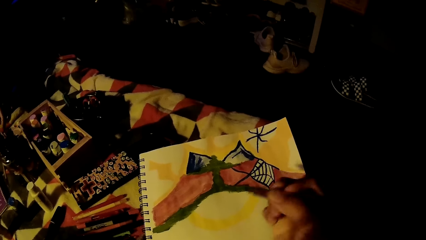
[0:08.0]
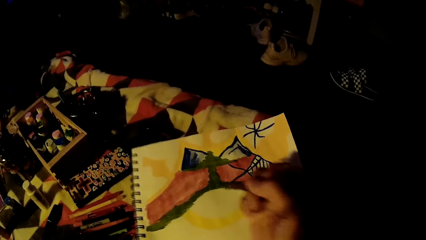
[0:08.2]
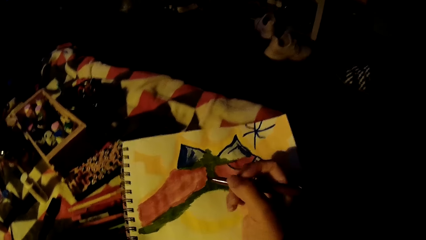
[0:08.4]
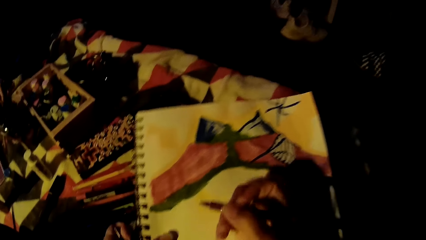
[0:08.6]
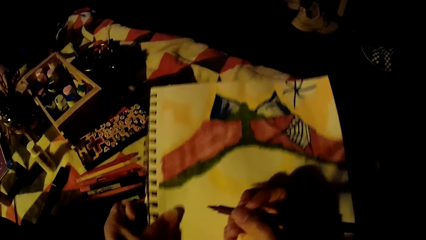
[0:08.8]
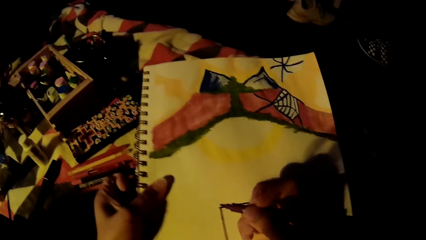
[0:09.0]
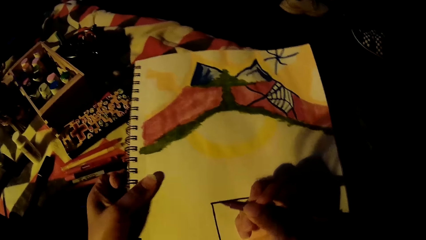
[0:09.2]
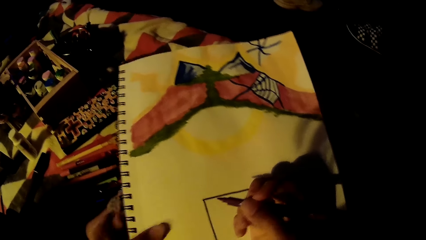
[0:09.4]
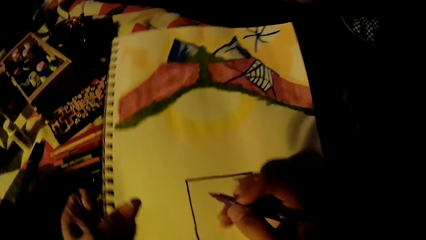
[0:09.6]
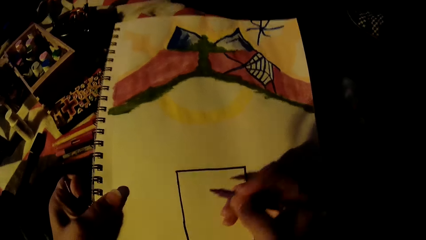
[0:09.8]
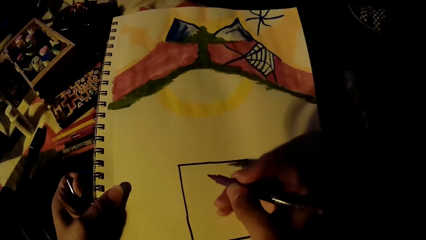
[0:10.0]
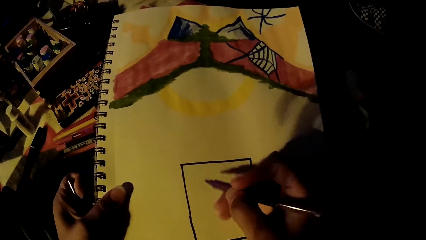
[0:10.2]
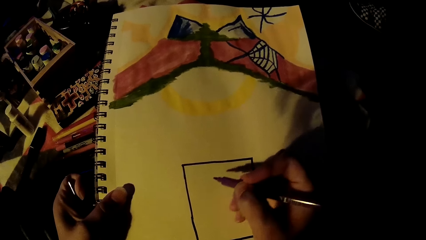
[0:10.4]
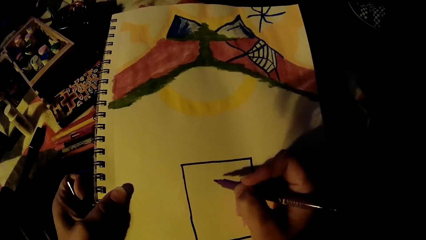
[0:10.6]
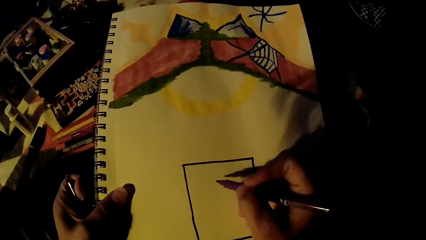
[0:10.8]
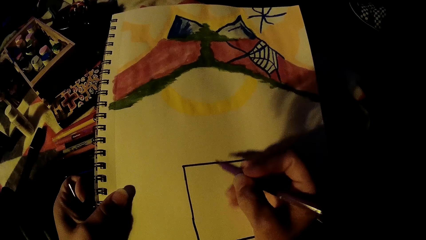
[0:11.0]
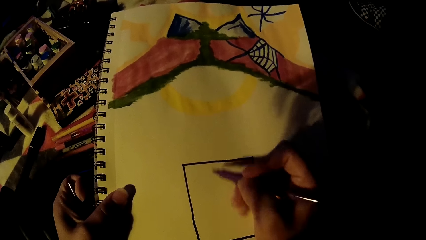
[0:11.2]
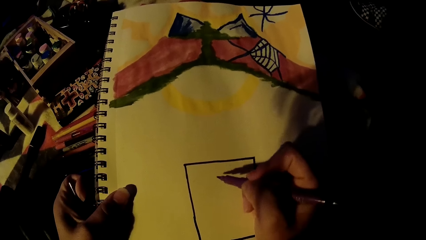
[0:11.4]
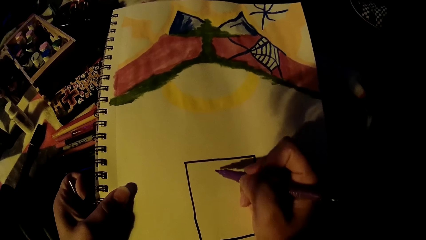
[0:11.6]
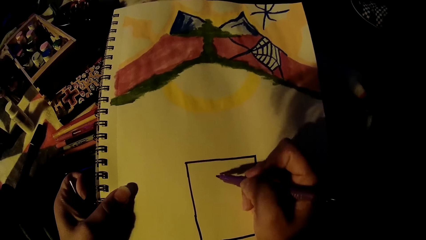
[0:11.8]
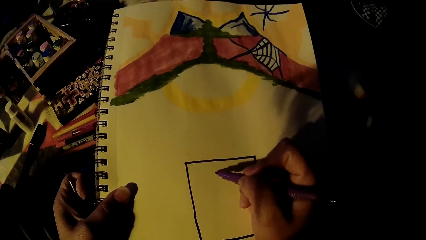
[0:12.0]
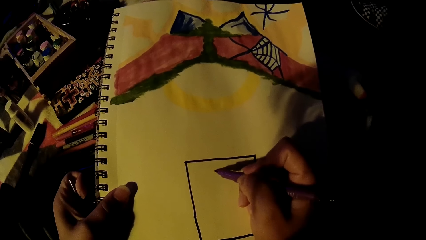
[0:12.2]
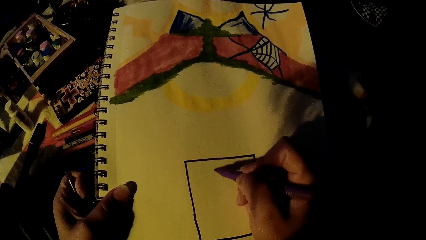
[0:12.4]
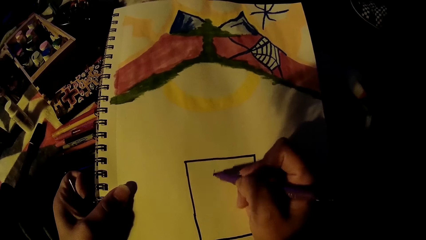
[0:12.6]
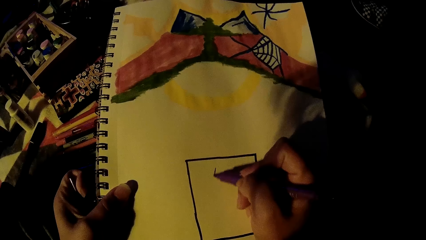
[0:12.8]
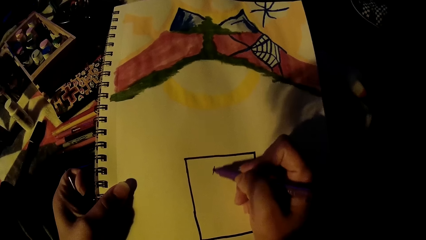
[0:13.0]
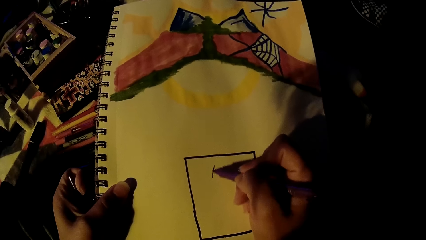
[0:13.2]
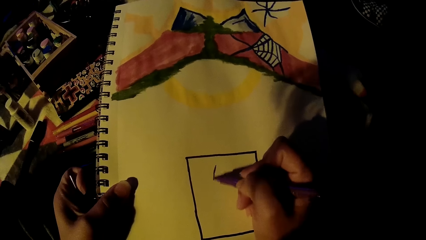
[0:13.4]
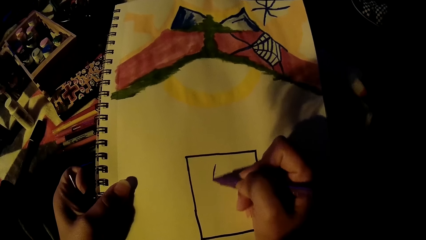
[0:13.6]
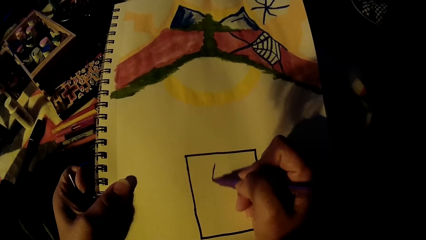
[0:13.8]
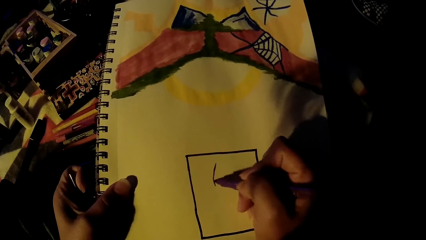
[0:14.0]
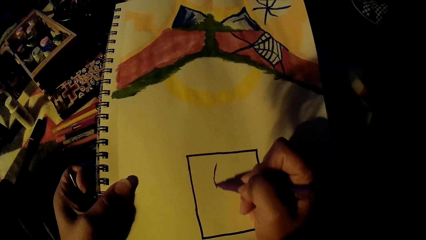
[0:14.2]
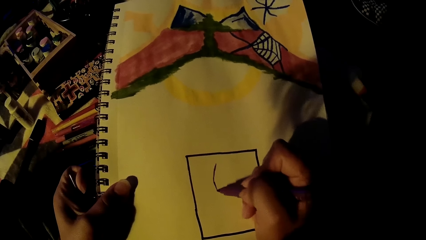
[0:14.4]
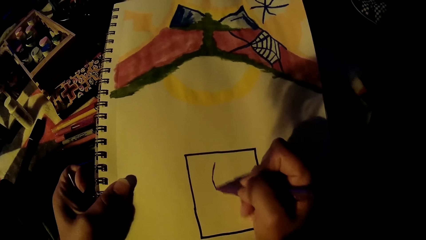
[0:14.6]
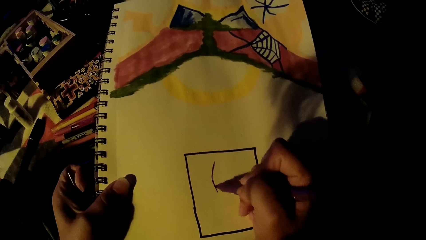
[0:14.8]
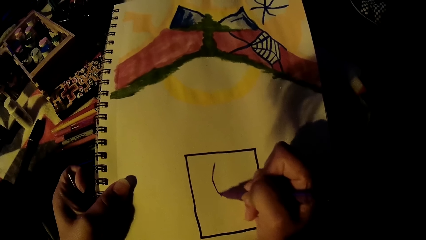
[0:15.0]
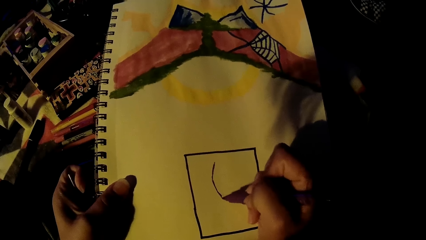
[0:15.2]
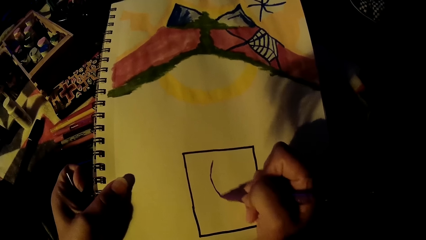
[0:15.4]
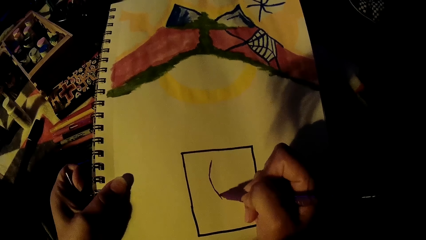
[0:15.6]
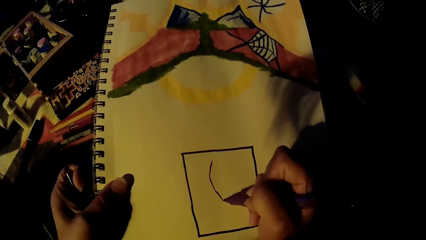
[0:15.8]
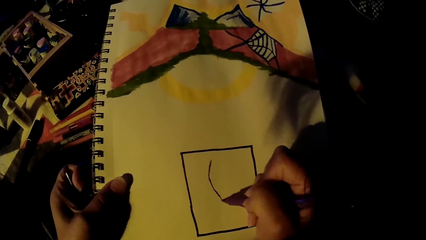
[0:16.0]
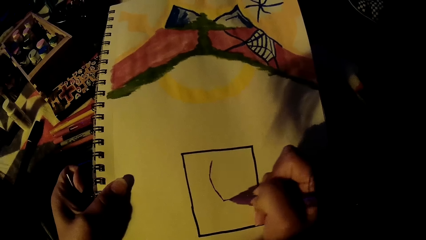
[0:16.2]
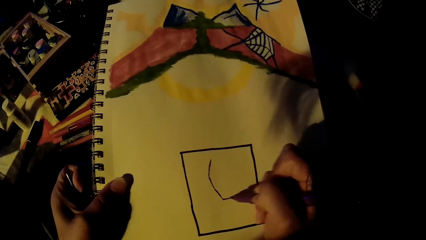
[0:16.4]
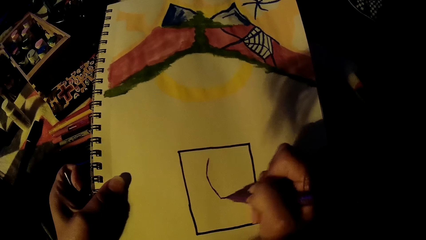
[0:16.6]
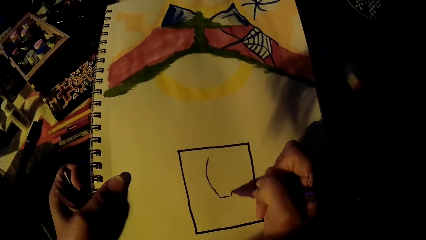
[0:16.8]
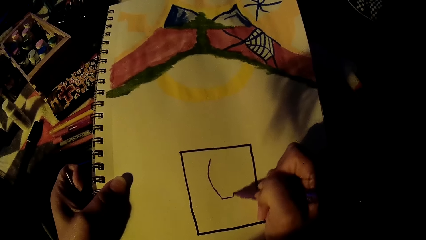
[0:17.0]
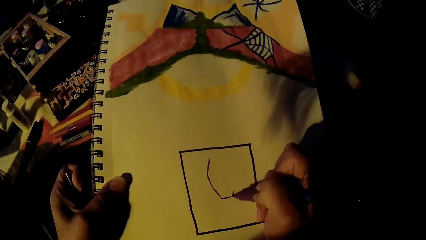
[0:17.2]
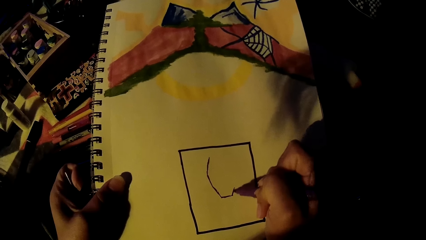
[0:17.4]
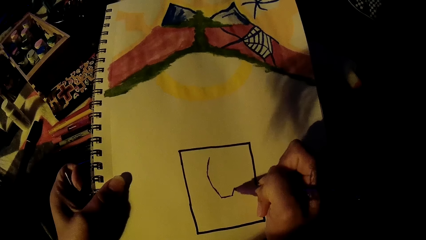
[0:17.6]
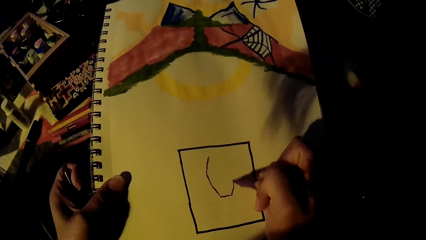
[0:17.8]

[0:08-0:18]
The camera wearer draws on a drawing pad with a drawing marker in her right hand.

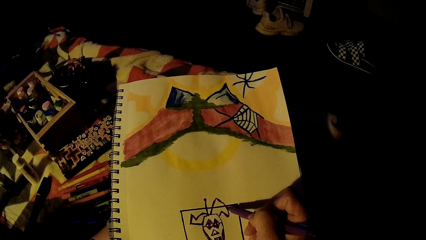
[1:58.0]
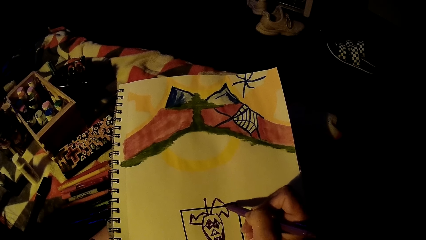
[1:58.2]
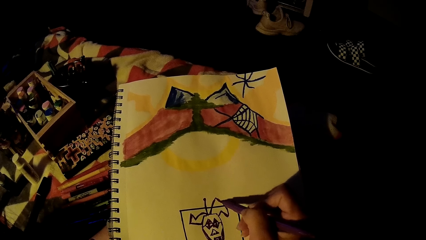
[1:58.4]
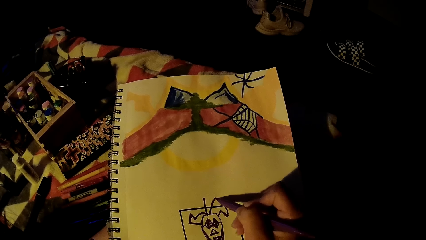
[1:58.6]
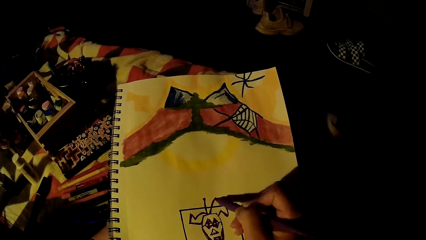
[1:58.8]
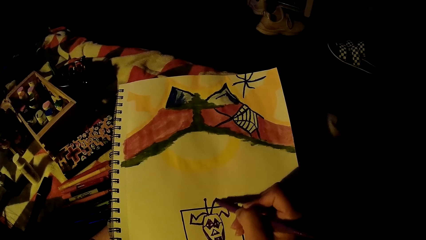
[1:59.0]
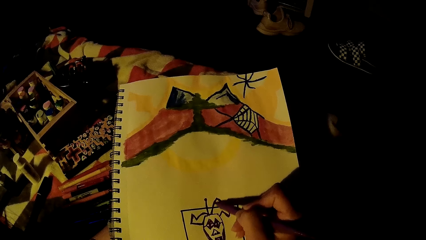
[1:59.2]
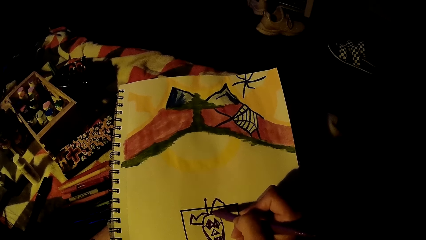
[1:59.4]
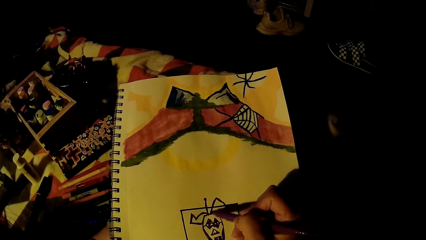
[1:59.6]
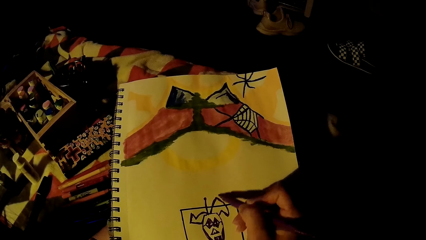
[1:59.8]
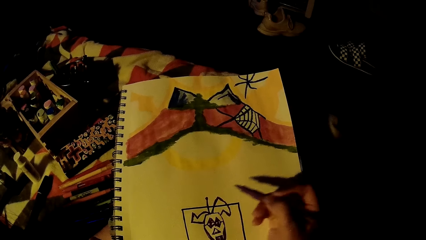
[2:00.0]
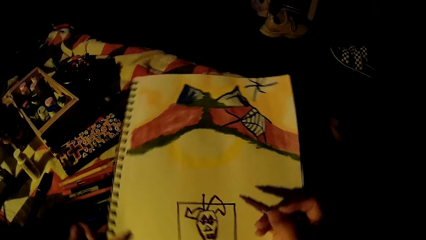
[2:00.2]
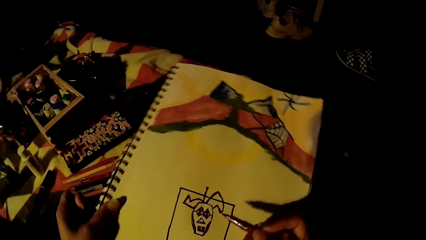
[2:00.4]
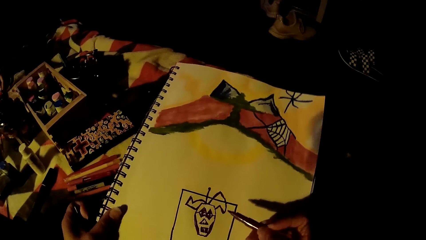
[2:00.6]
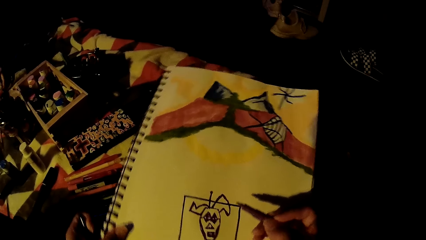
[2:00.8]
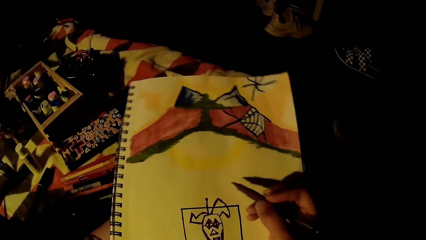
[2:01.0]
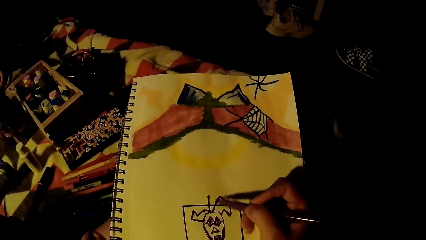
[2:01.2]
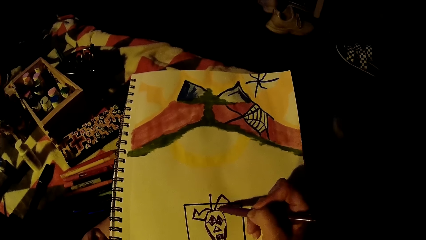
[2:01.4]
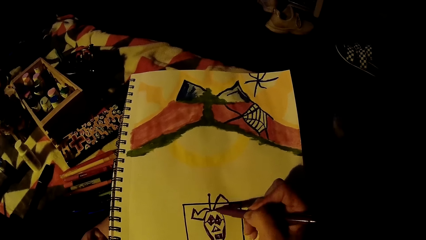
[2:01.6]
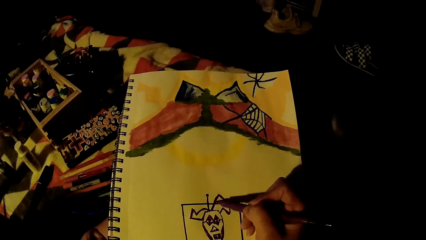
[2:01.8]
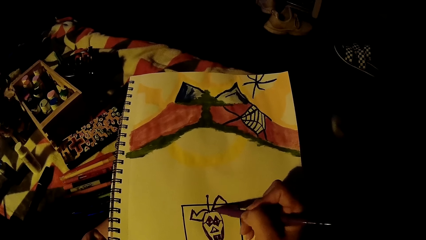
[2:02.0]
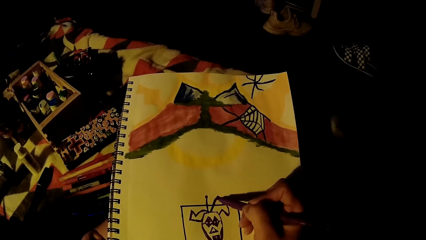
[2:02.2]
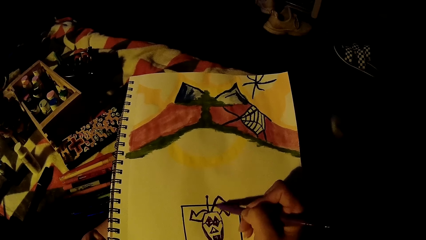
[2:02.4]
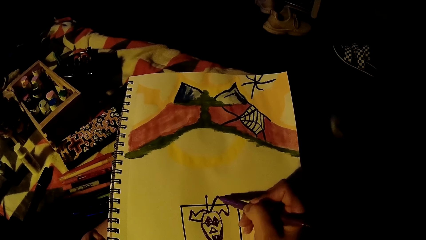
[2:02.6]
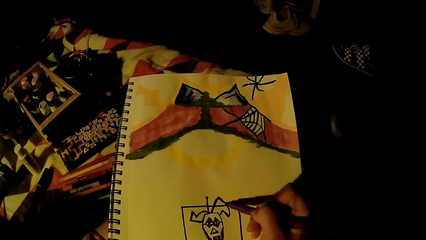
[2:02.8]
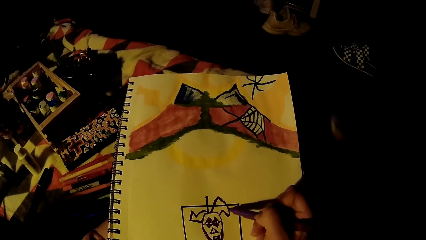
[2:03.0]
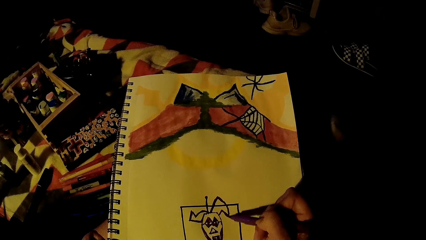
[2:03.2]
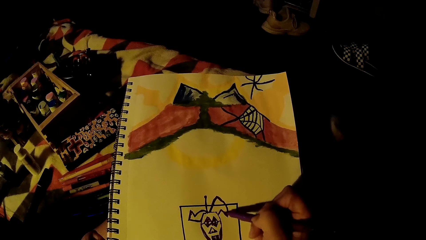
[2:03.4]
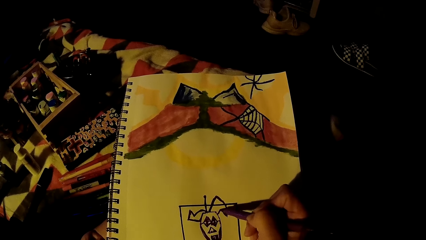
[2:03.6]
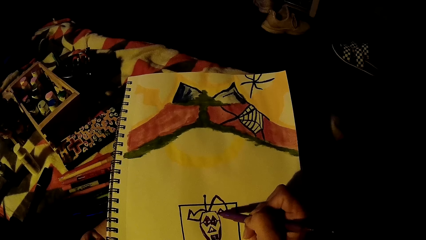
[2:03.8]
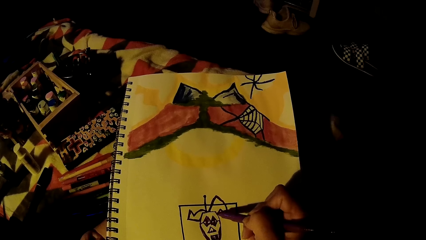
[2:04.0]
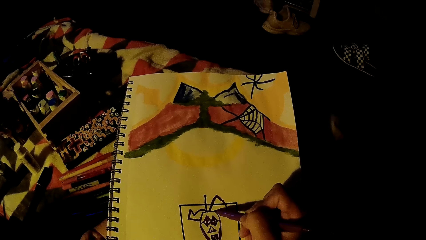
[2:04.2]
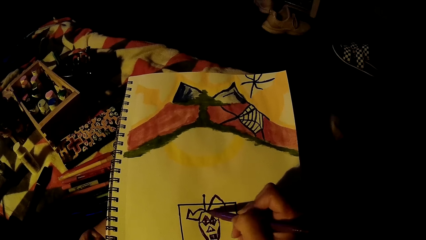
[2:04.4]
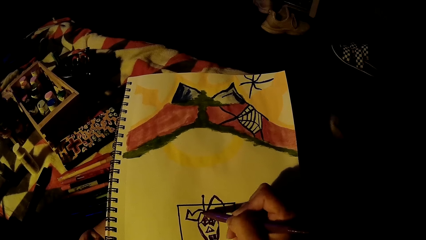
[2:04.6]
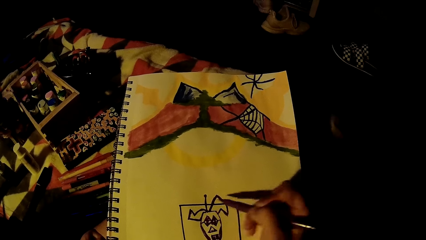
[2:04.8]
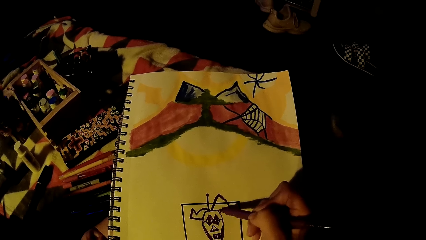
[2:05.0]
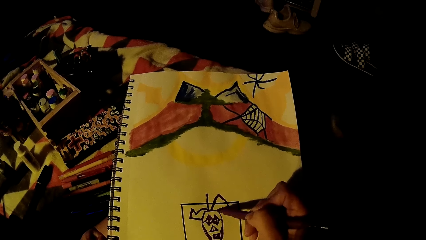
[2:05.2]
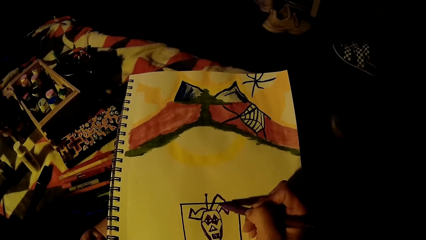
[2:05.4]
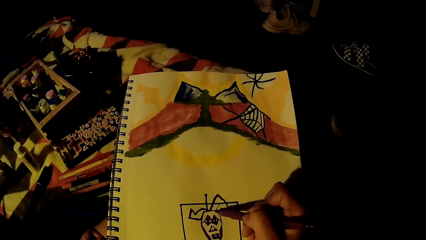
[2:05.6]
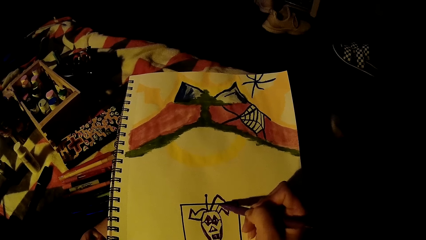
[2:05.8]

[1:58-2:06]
The camera wearer shifts the drawing pad with her left hand.
